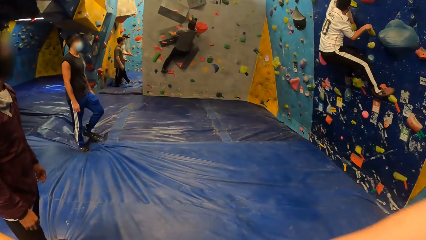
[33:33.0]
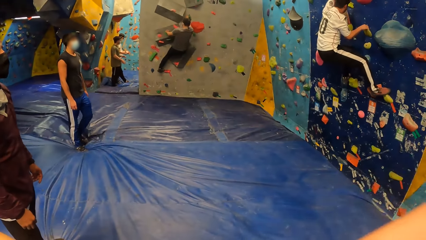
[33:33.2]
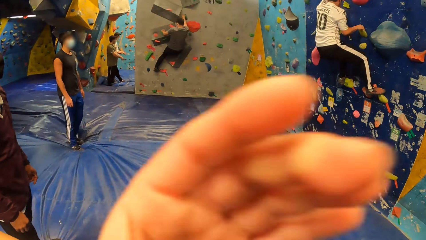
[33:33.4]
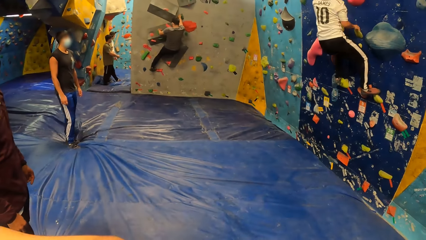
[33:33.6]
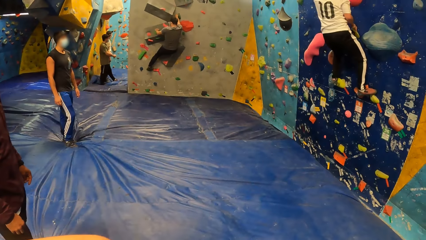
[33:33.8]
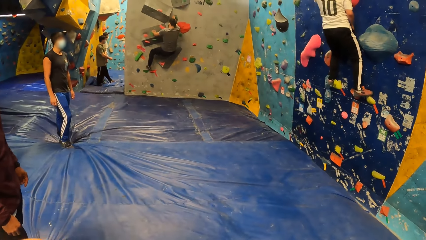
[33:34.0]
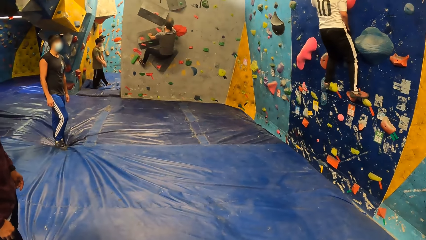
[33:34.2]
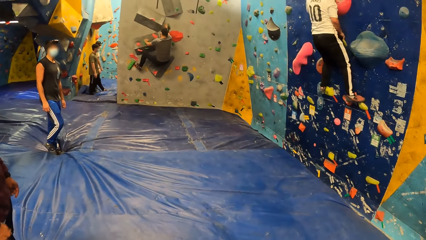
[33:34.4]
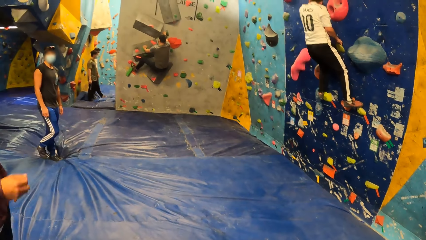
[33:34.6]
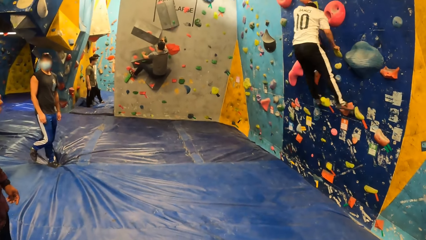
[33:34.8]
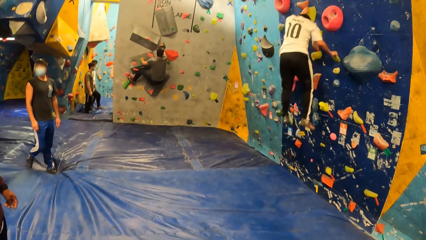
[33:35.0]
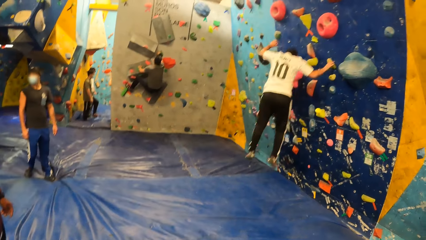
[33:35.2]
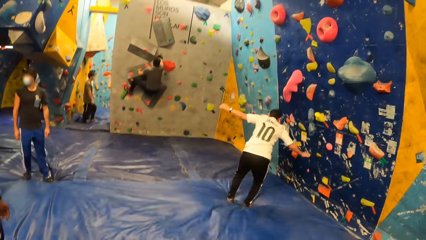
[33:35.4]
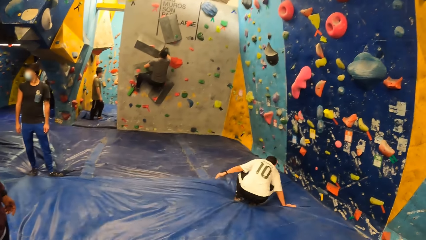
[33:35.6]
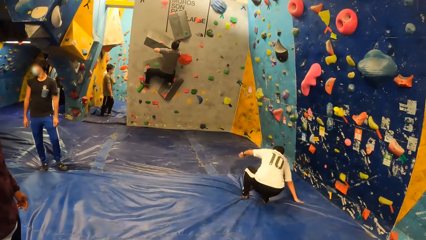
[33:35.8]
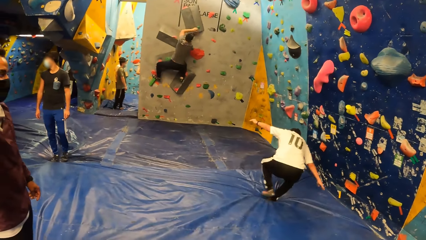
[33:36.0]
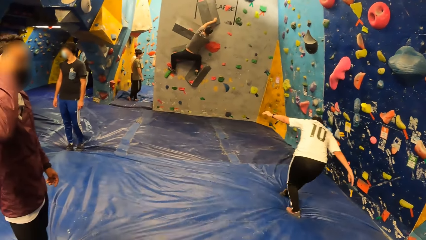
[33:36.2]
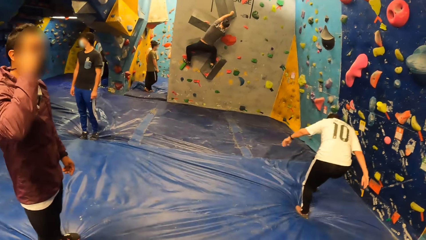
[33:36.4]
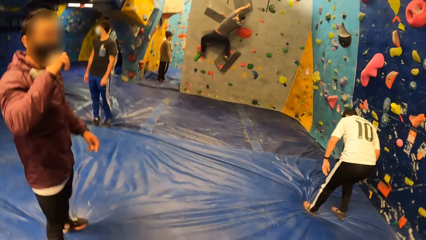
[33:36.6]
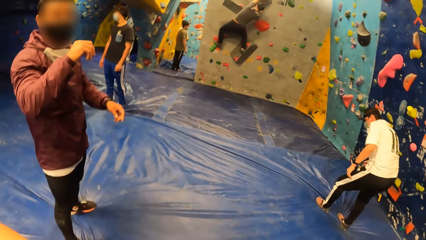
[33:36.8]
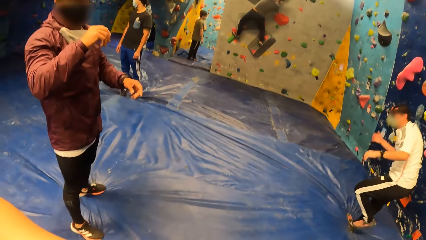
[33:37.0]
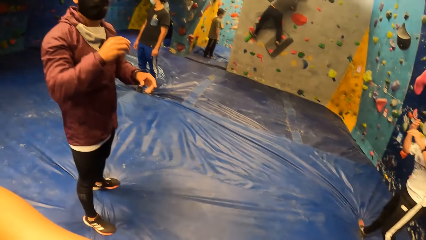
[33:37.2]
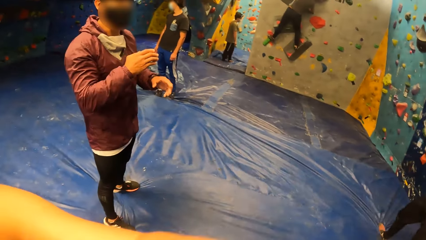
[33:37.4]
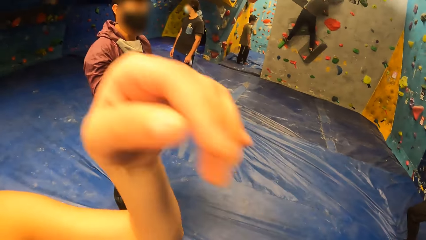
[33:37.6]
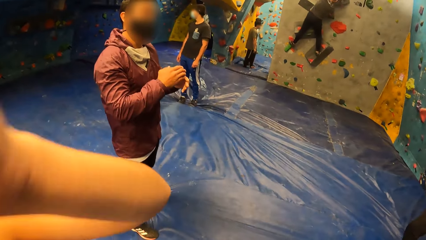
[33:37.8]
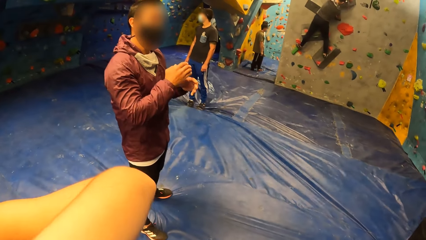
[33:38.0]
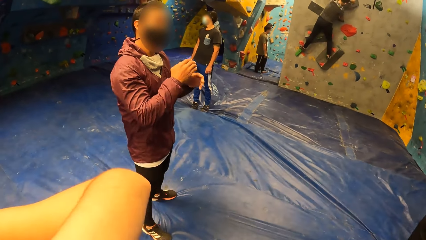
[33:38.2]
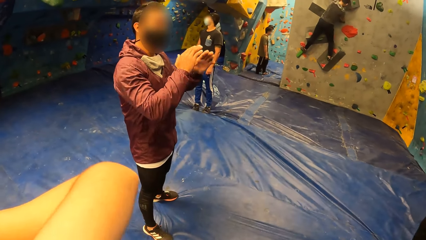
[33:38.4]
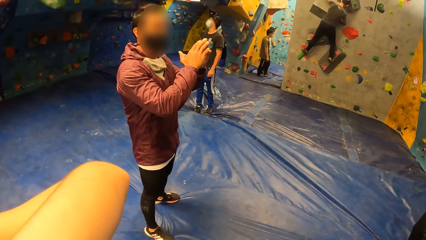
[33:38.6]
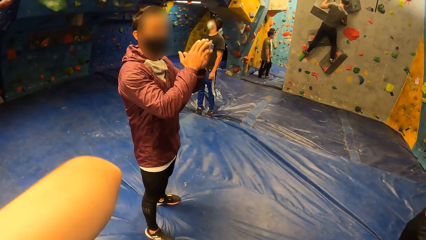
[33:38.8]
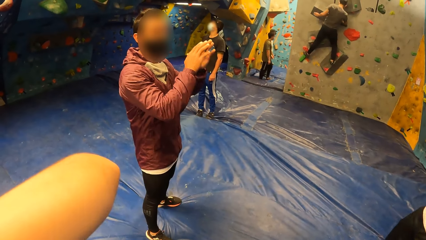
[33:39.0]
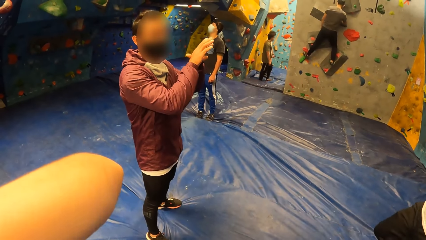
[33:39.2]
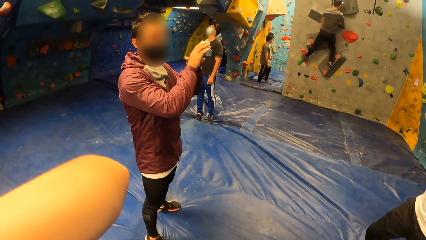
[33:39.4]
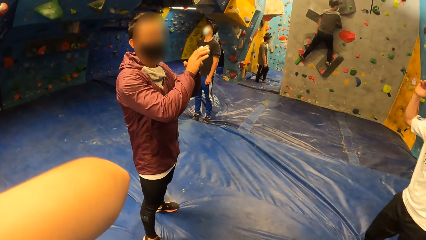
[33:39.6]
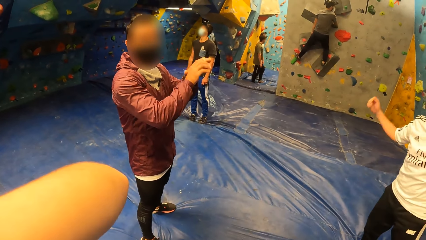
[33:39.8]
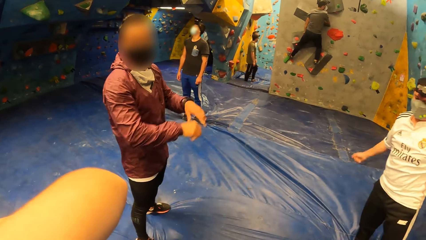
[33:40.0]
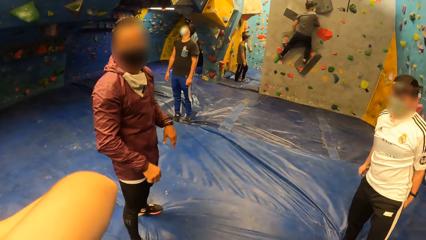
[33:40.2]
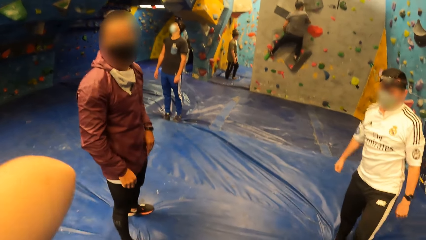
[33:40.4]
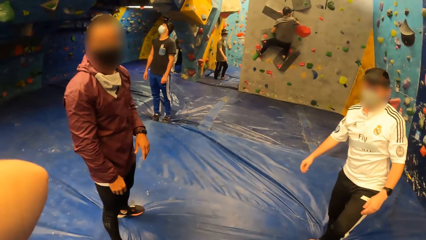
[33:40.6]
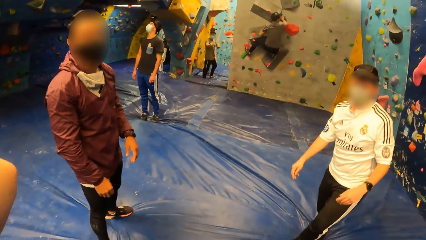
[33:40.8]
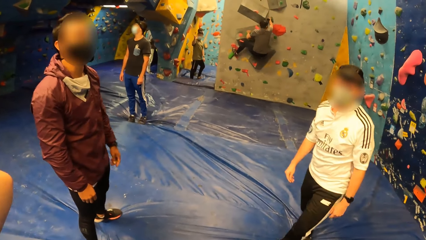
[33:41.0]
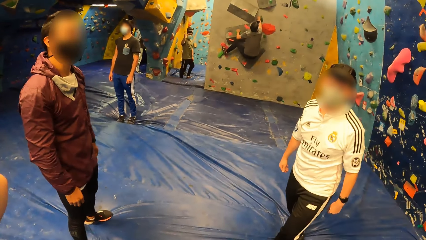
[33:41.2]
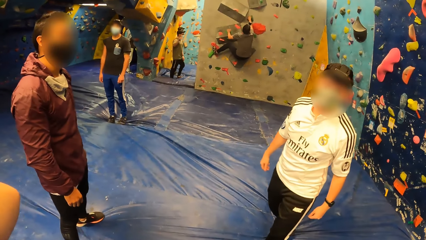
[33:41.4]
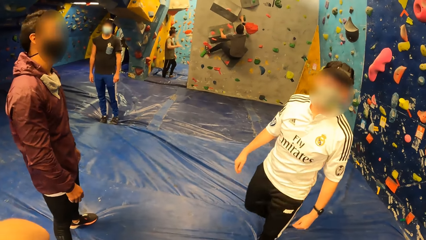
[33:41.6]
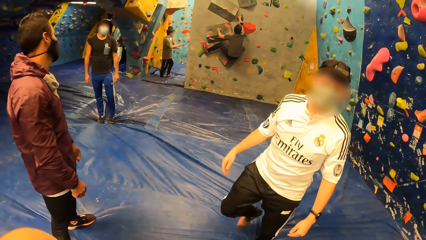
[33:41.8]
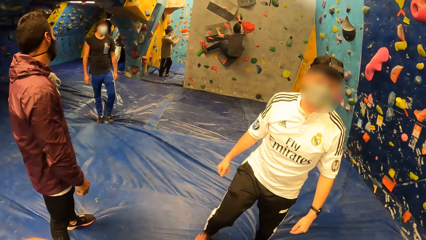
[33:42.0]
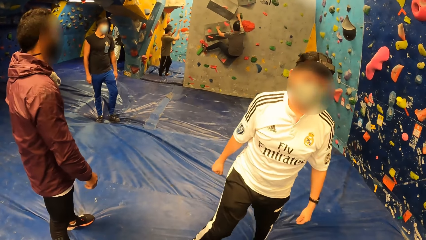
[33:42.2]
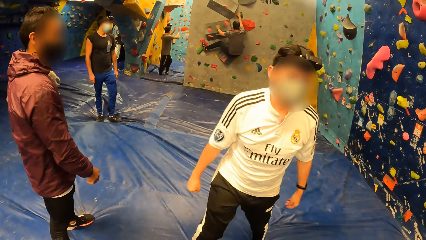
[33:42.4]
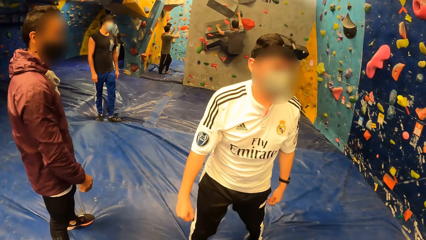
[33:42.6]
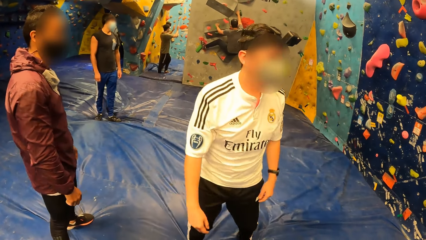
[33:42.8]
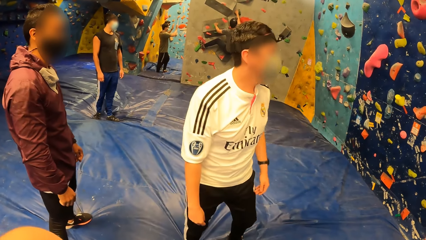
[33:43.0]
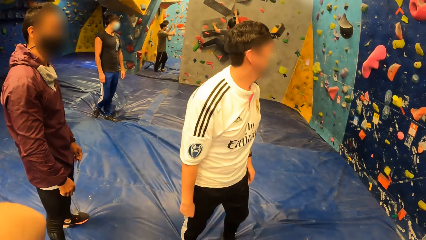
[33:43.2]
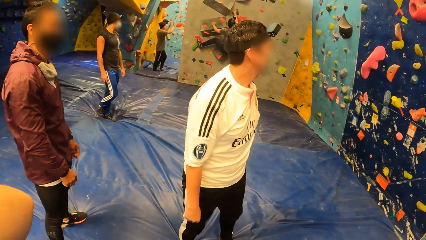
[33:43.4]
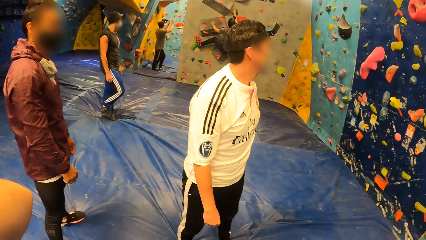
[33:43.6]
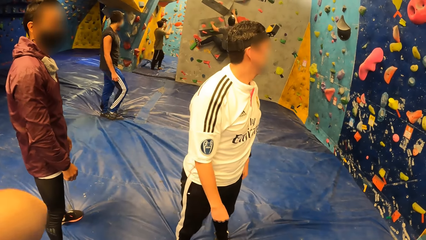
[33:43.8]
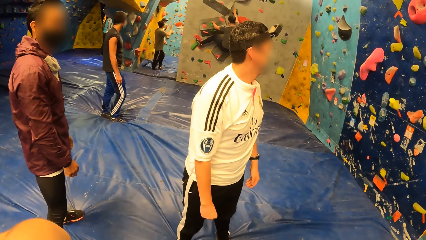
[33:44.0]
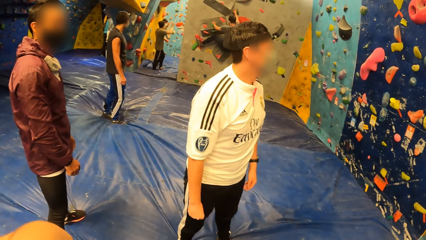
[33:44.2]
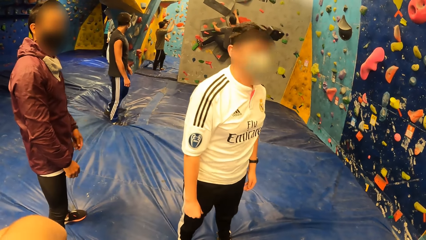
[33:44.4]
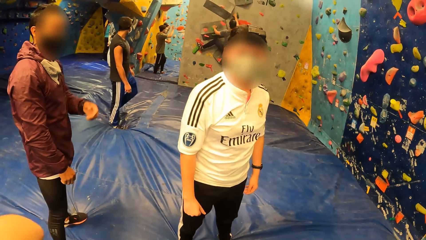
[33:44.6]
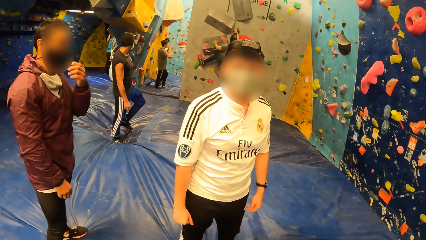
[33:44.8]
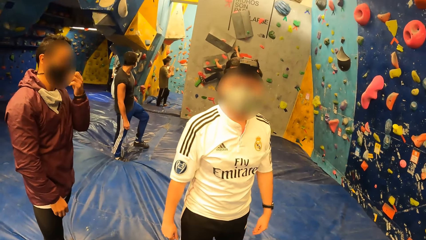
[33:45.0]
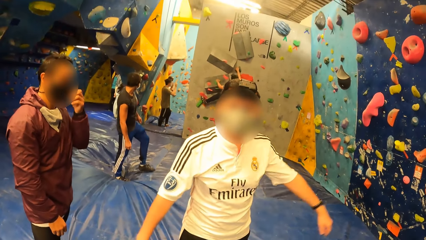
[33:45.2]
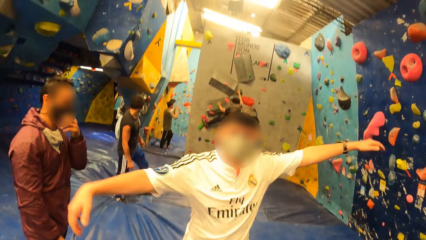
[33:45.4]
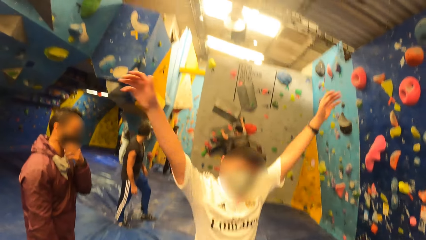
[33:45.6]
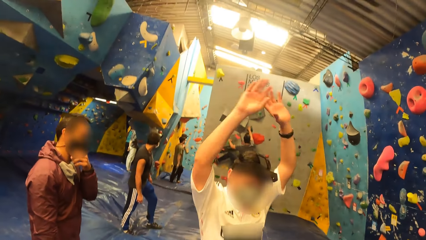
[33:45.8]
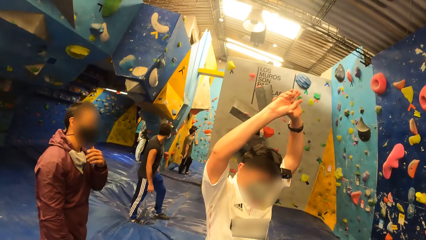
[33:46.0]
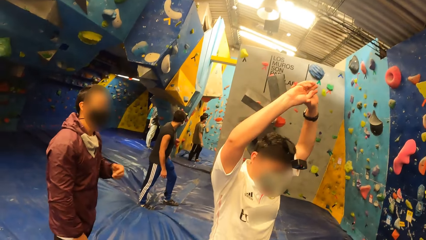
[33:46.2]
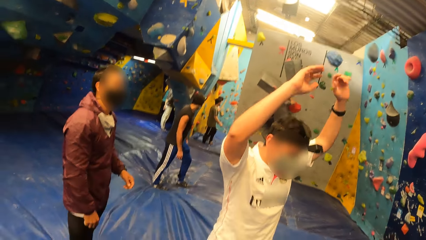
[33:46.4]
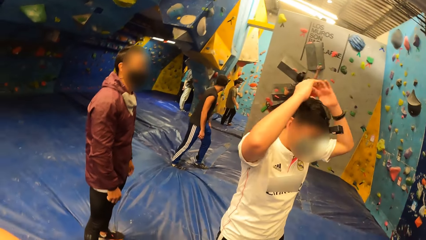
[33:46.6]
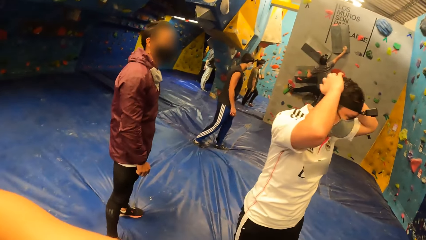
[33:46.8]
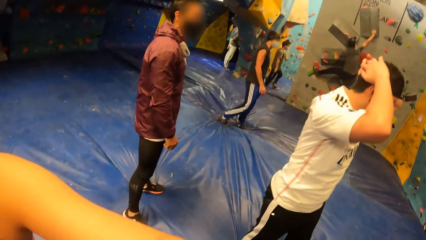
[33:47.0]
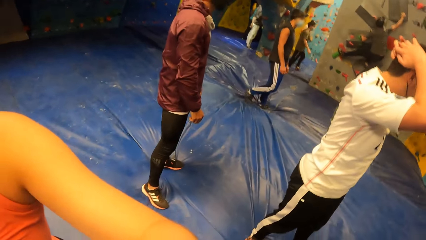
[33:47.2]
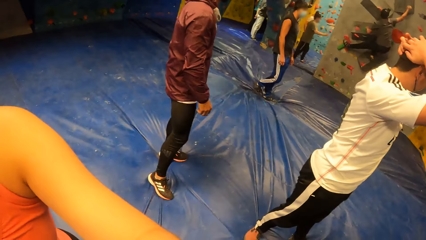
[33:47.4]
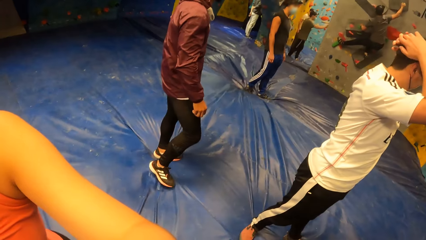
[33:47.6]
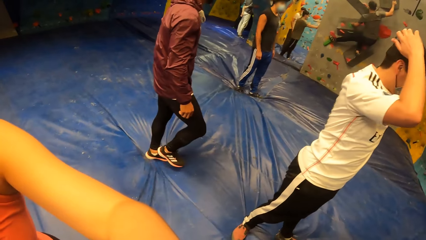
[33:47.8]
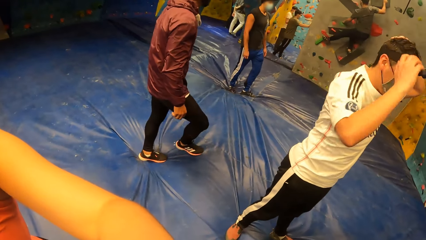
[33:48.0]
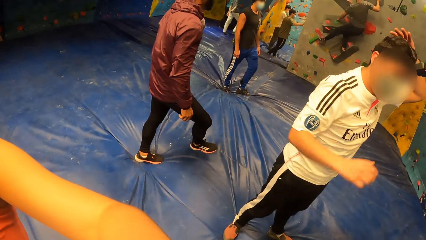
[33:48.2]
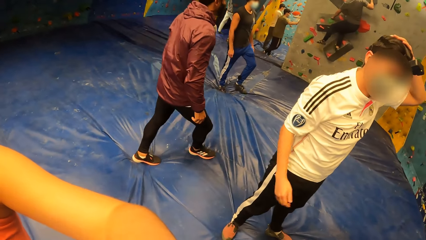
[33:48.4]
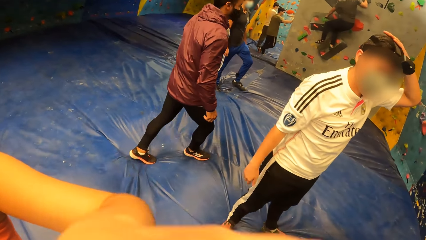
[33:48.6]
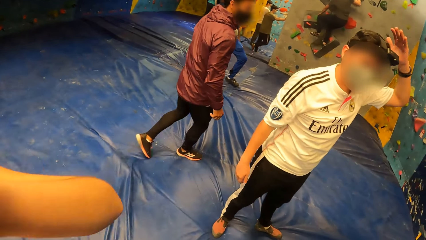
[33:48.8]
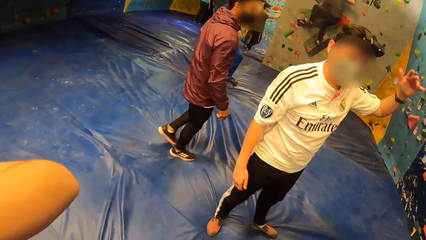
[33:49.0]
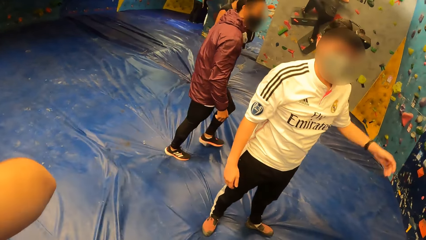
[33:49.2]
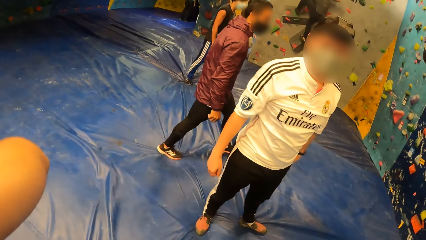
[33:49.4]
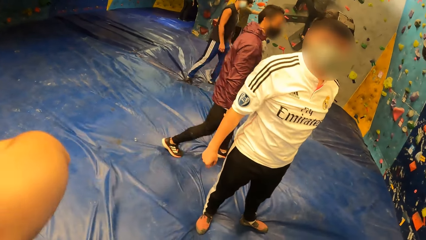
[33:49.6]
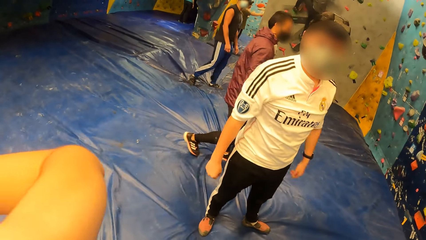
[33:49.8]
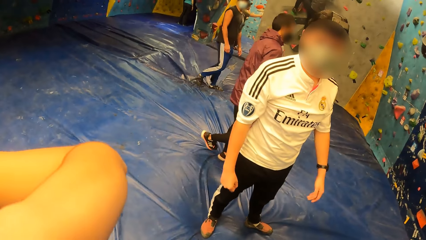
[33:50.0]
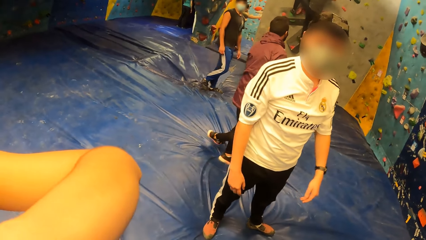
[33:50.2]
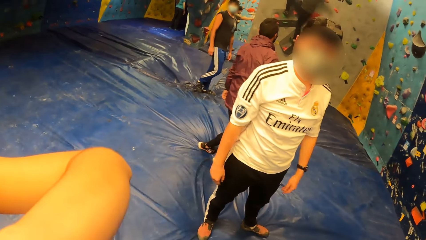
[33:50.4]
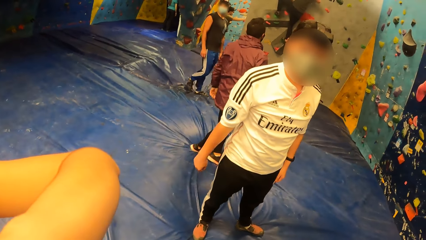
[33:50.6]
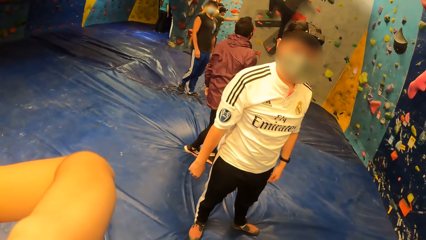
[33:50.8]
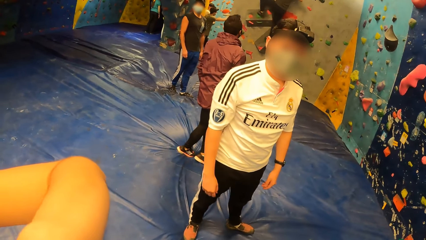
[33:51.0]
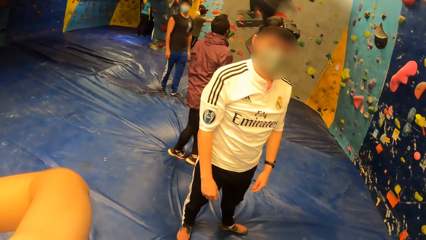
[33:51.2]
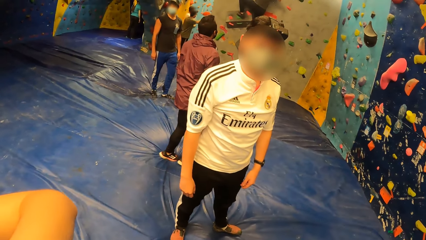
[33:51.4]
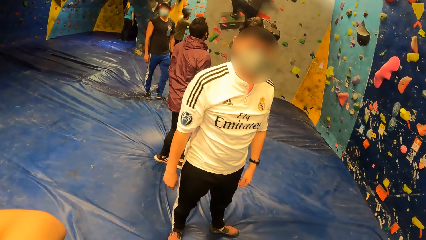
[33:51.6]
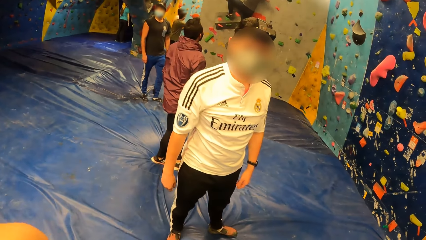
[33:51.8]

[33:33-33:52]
The camera wearer lifts his hand. A man jumps down from the wall. The camera wearer looks around the room. Another man gestures with both hands. The other man adjusts his nose mask with his left hand. The first man stretches both hands above his head and touches his head with both hands.
